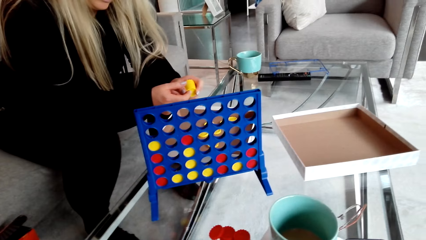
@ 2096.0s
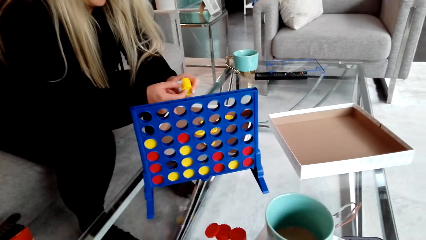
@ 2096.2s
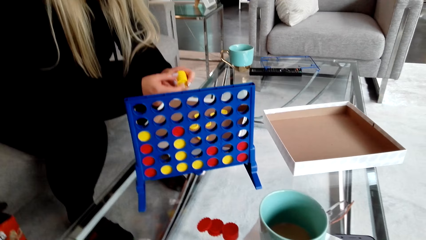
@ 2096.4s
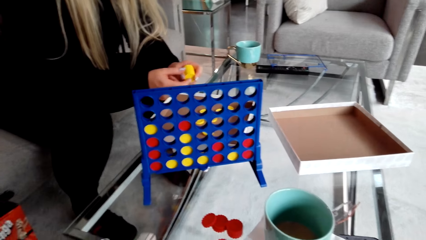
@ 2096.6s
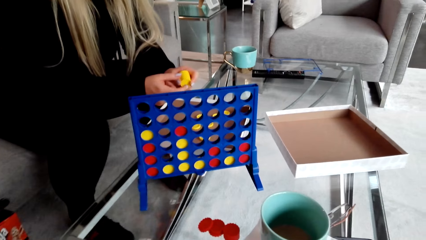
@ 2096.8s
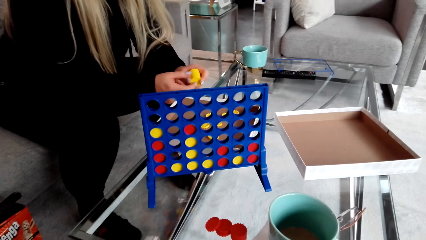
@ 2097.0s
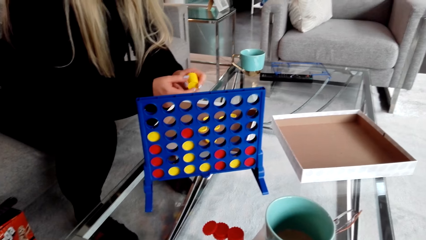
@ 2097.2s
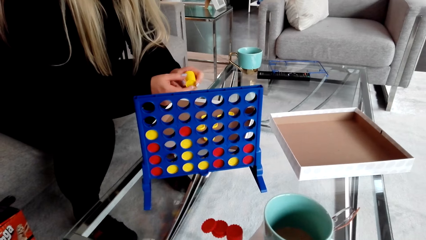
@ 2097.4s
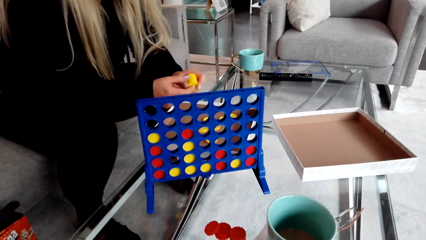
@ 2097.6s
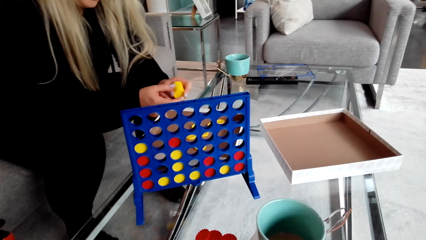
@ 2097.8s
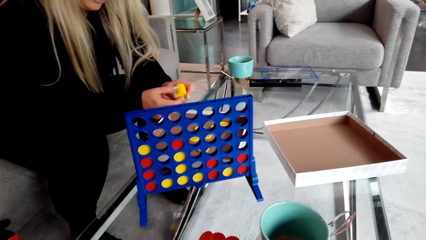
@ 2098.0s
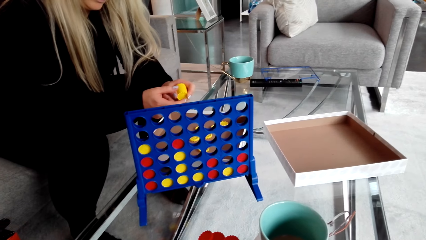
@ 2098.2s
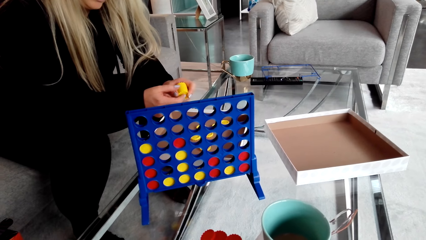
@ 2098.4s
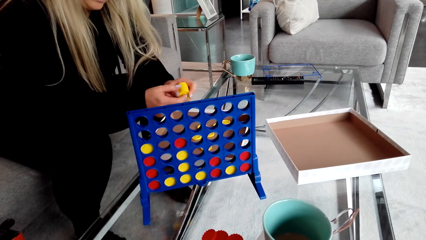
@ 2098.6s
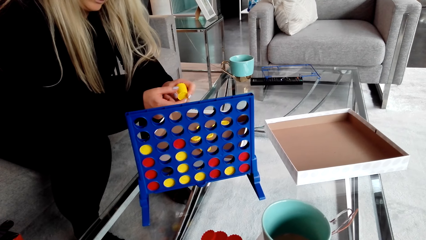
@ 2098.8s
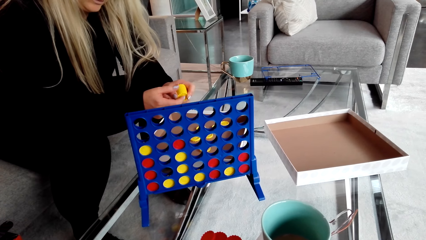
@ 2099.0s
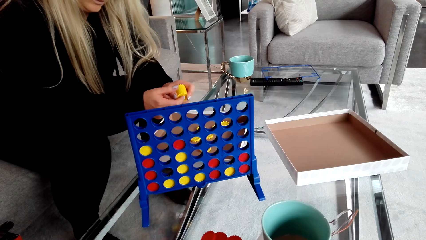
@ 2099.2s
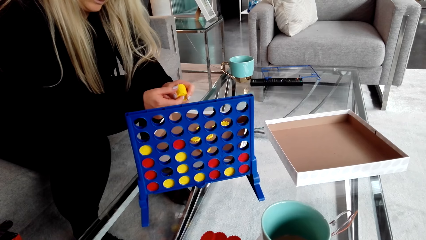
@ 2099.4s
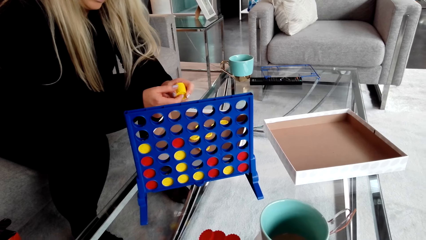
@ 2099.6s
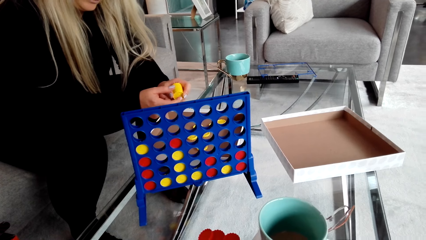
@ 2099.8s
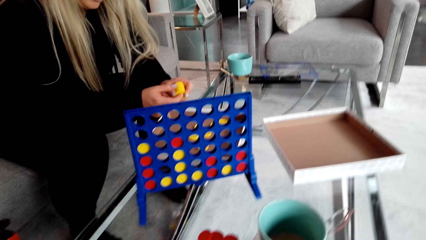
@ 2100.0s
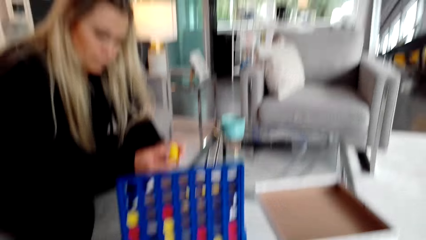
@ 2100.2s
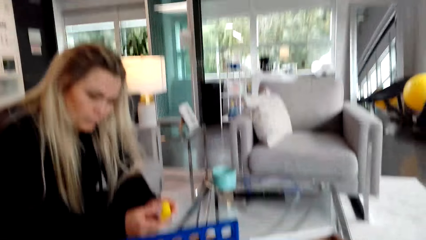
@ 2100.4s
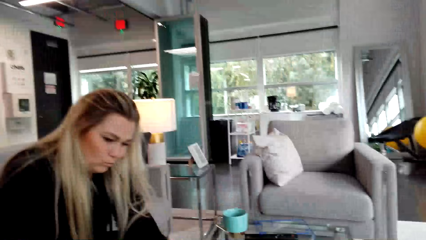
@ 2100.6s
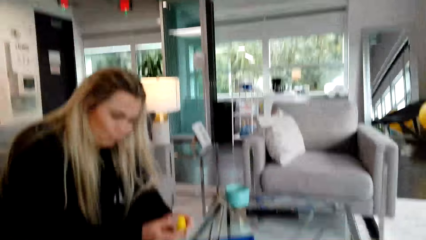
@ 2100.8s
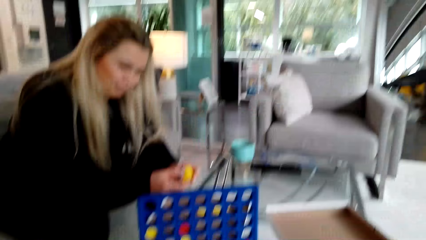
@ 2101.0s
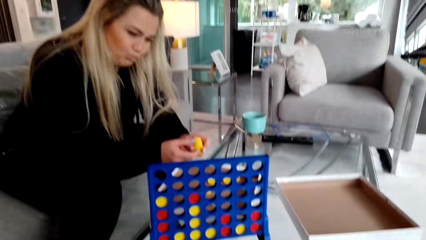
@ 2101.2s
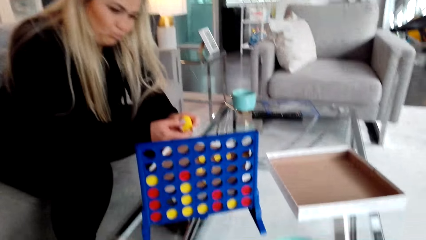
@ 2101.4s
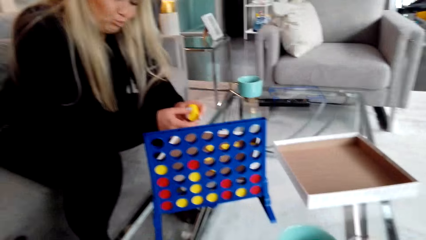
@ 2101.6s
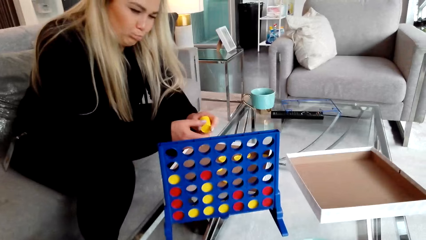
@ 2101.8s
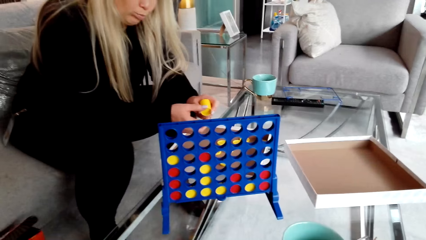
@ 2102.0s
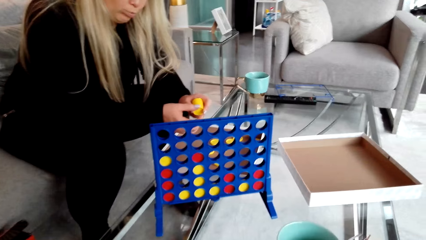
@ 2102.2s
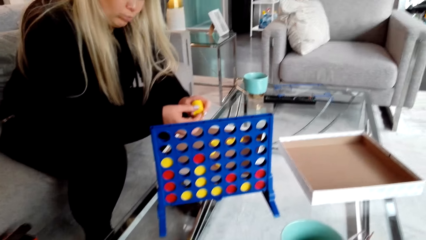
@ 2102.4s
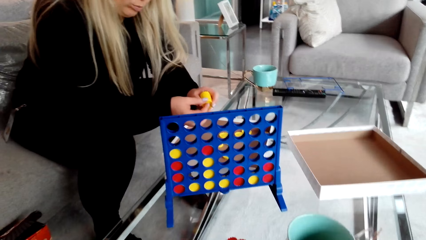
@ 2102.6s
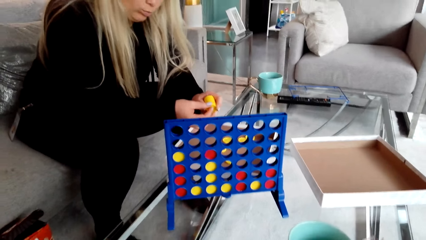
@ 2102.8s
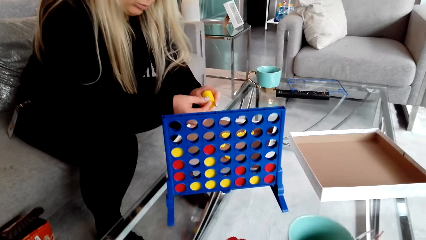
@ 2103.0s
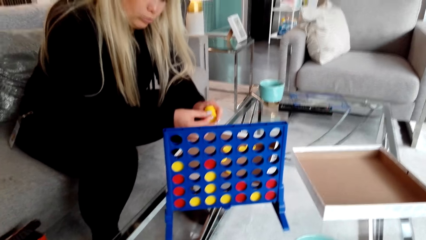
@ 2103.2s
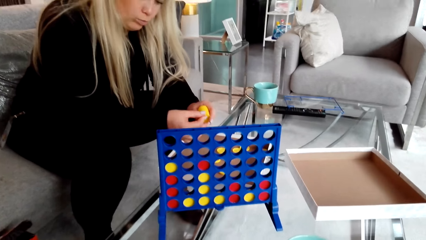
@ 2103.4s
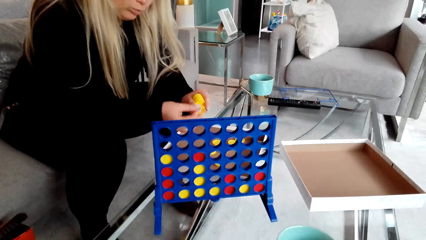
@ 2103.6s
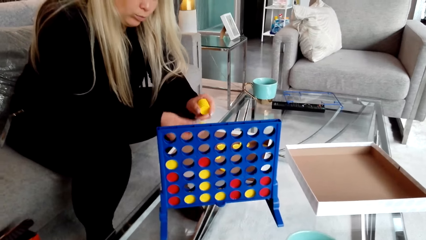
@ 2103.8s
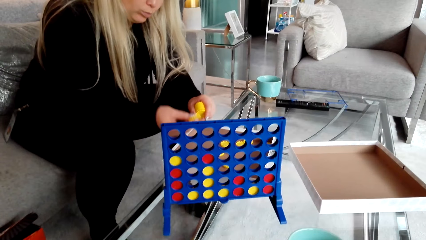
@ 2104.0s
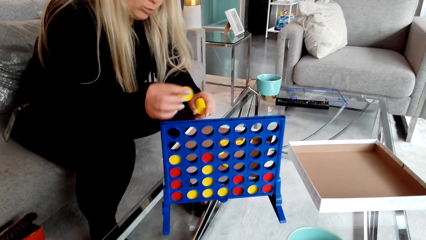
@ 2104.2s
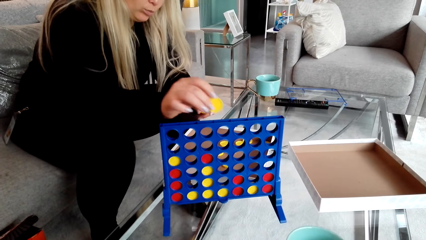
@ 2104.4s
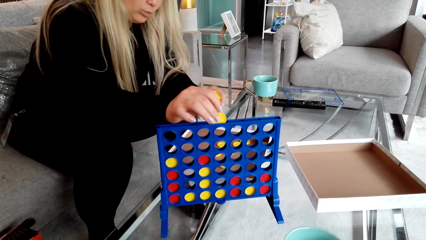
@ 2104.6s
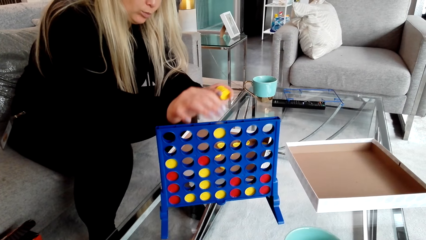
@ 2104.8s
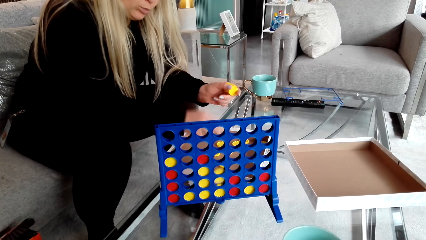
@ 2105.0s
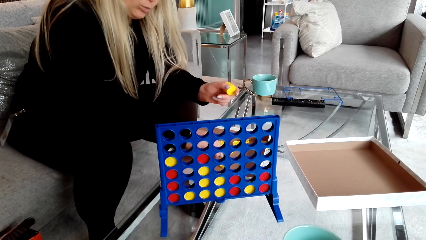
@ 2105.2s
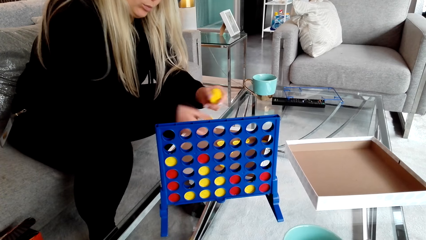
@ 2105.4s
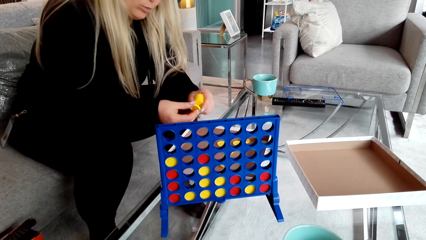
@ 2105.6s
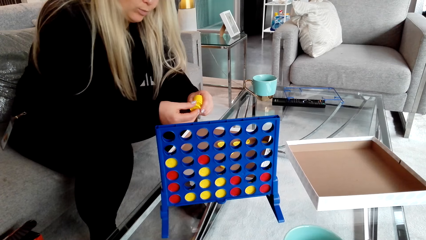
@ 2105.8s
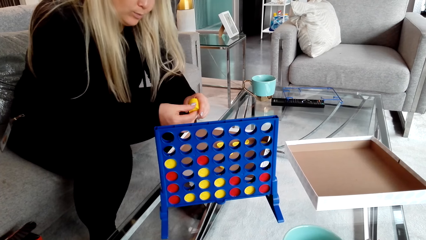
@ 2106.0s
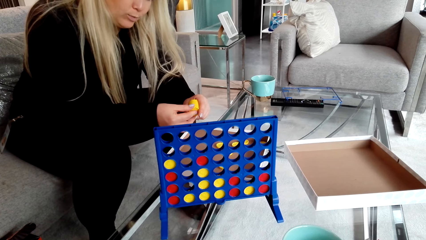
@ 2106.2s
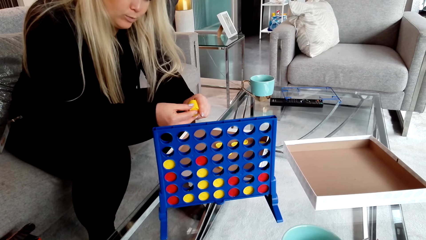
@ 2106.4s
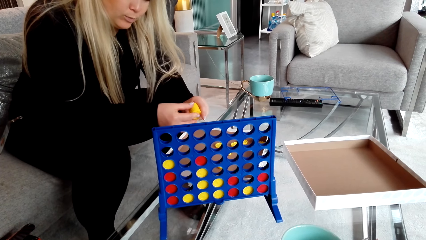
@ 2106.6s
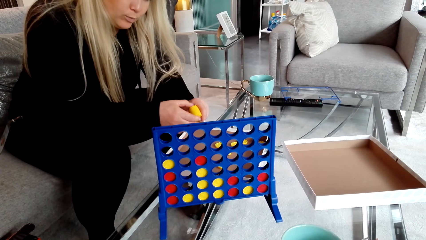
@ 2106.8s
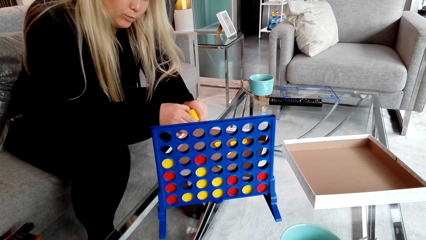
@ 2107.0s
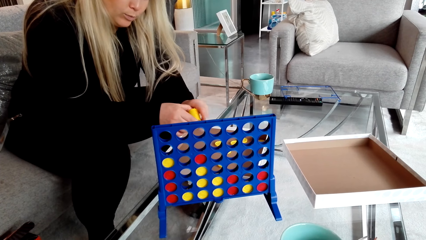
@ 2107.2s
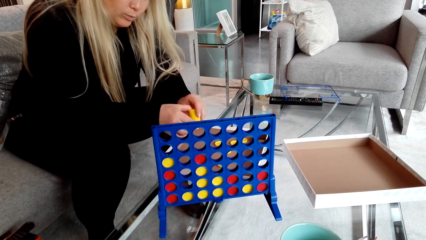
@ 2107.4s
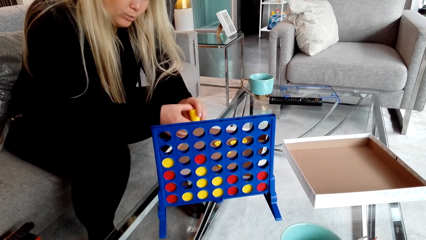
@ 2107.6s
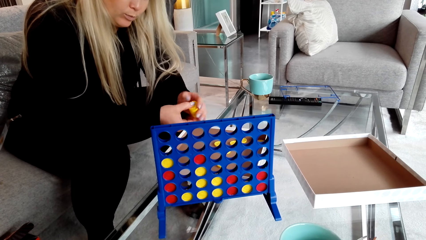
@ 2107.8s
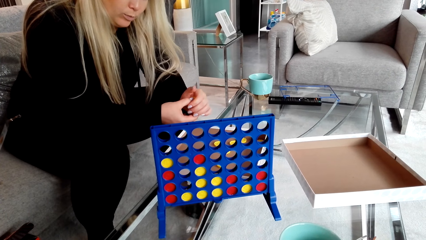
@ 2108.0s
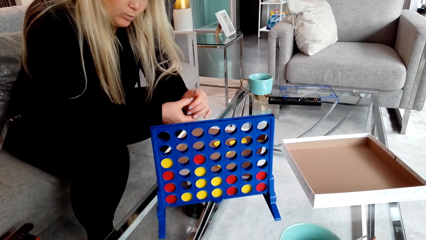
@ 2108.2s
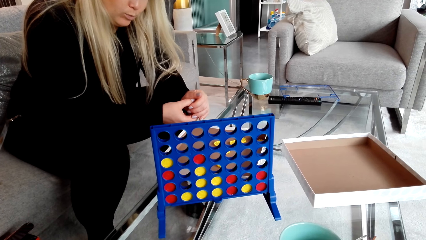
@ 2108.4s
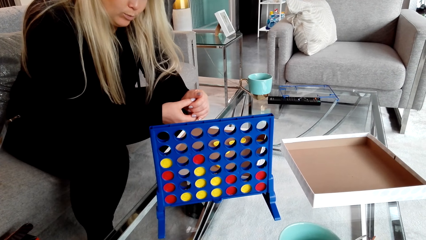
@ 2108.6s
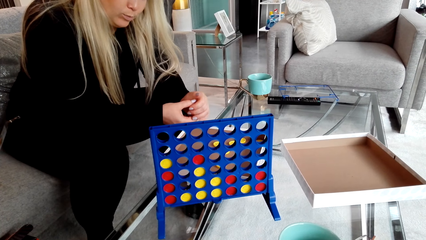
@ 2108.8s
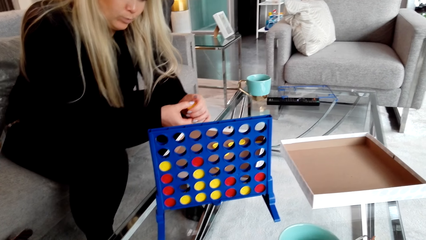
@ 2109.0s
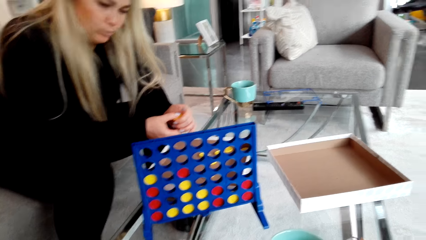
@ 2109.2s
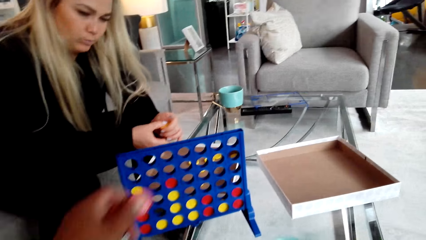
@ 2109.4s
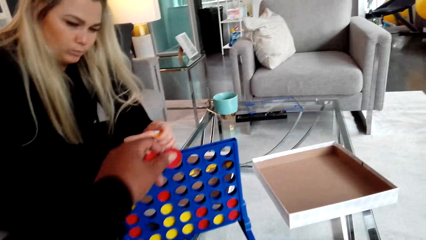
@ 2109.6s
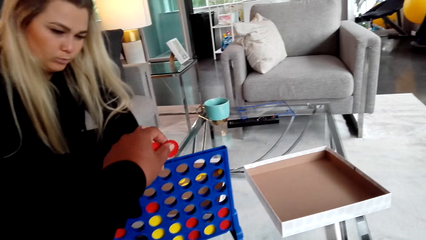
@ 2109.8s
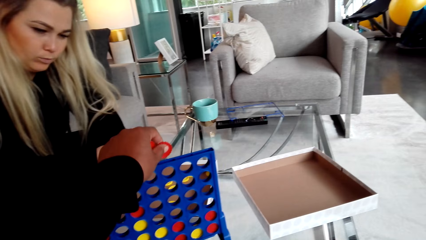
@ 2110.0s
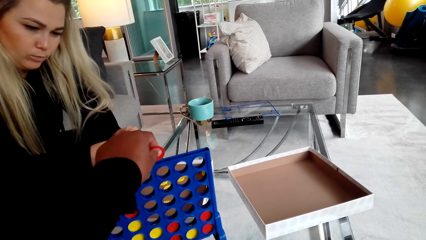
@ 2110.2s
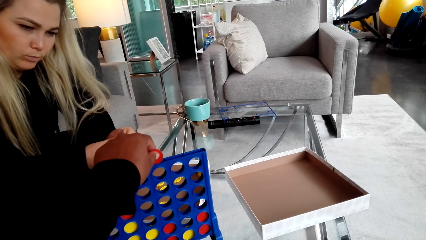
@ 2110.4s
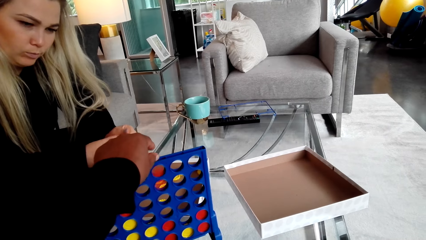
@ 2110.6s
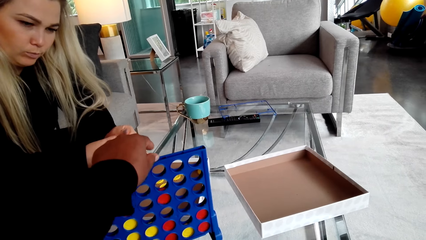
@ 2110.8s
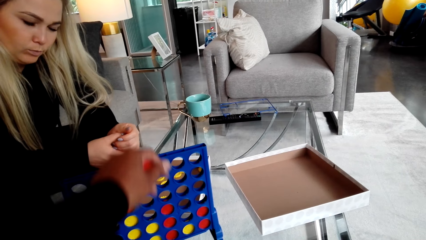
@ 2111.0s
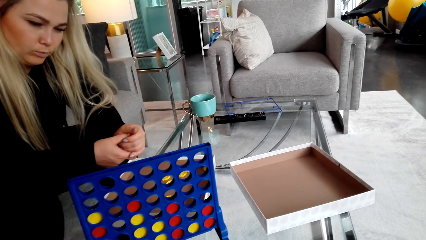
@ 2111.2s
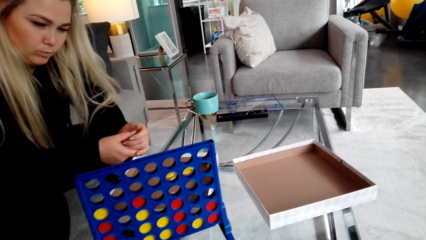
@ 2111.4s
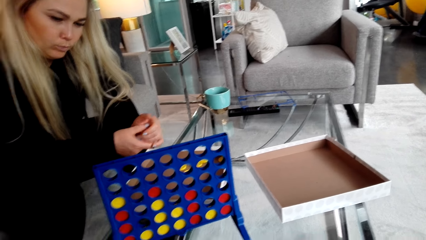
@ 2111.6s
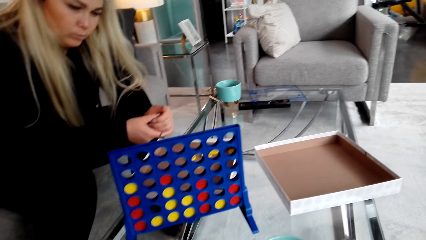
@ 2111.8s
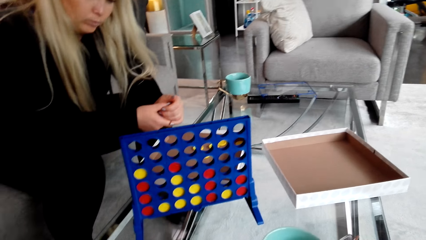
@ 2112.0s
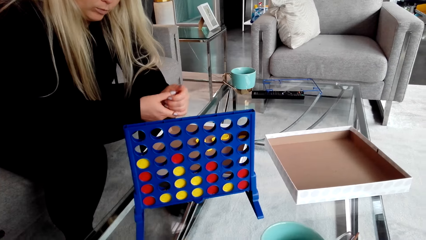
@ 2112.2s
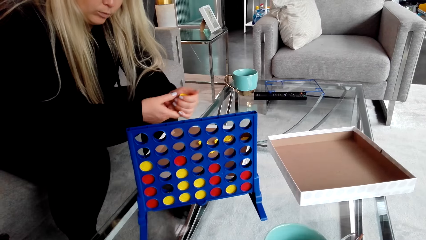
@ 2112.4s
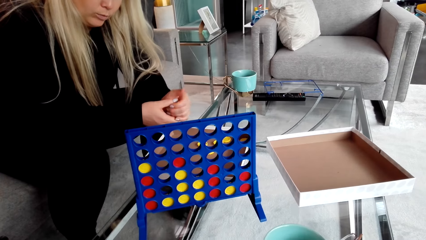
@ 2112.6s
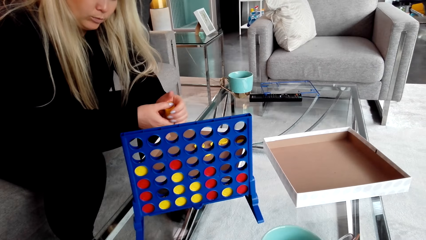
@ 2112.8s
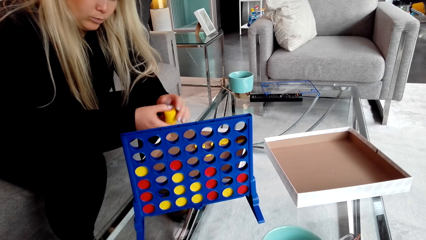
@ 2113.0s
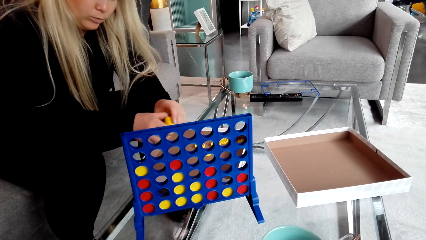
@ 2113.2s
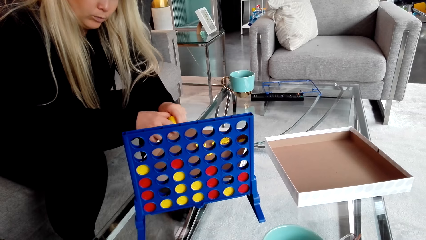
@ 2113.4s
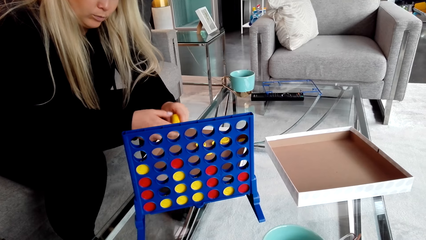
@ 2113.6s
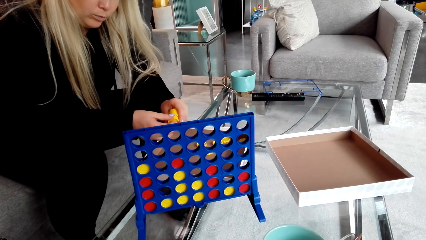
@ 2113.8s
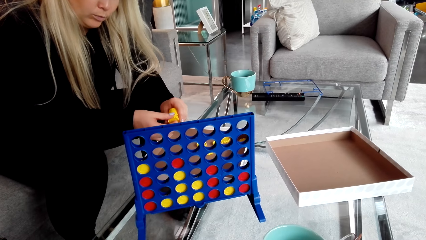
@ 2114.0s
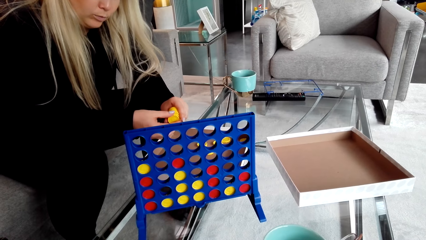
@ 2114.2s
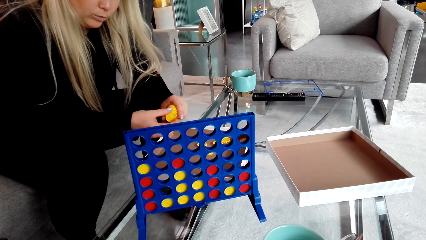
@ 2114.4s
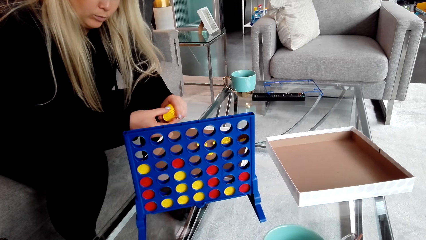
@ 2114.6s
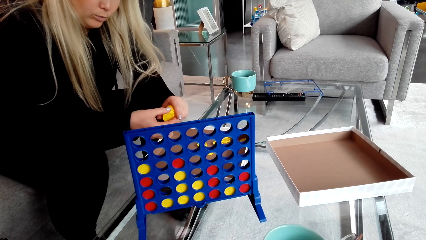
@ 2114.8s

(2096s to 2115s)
A woman places a lid in the crate. The woman picks a lid. The camera wearer places a lid in the crate.
